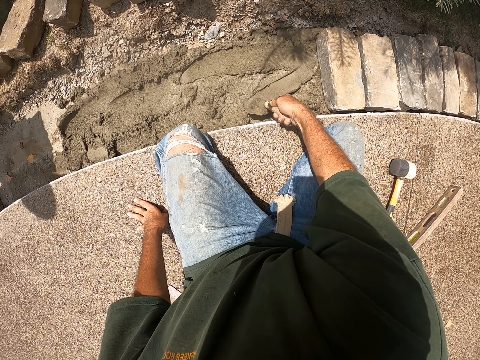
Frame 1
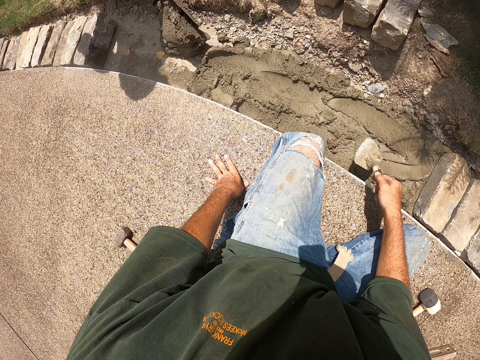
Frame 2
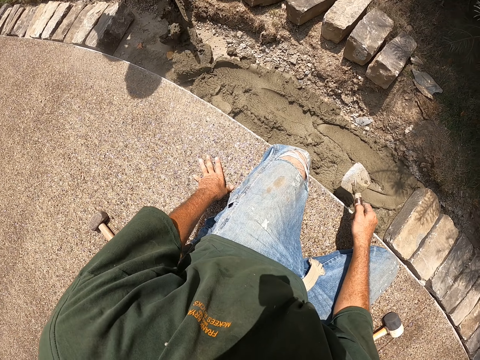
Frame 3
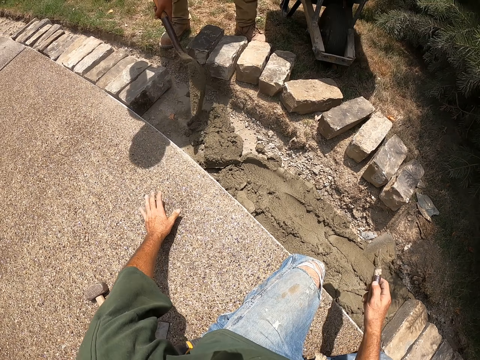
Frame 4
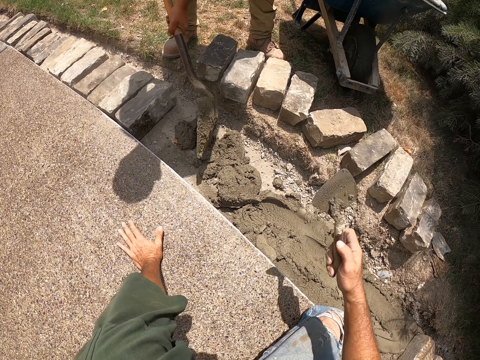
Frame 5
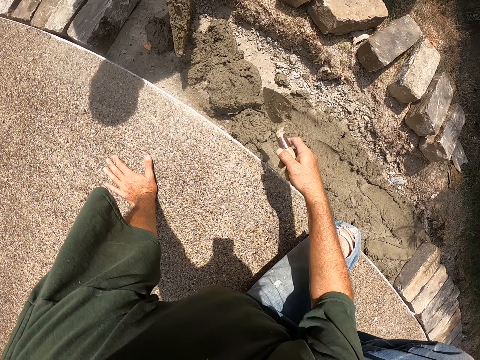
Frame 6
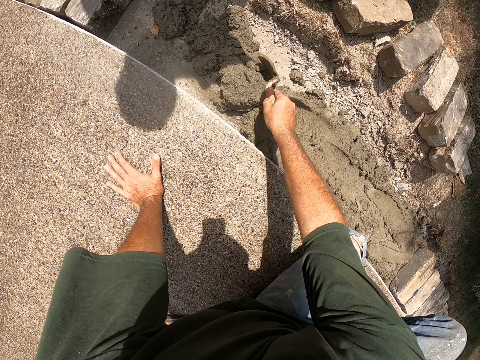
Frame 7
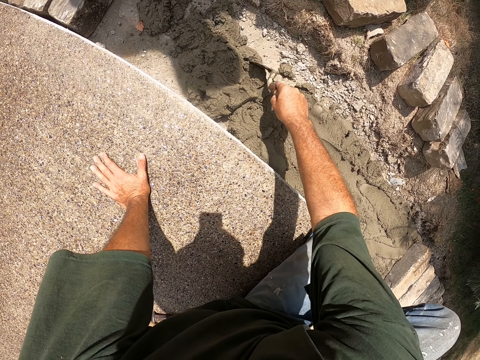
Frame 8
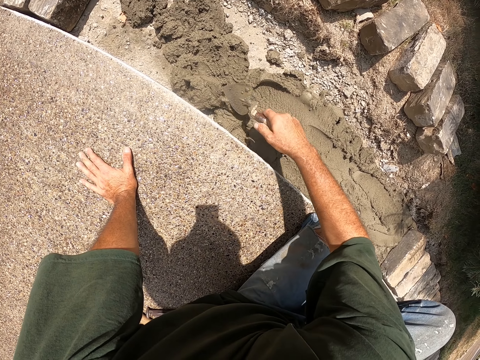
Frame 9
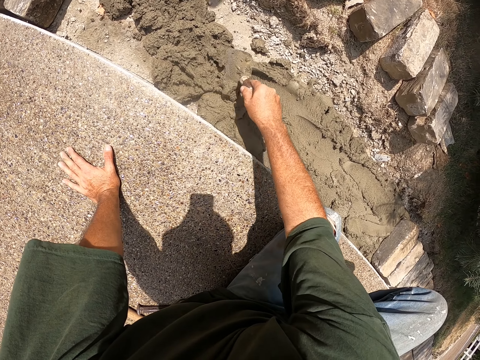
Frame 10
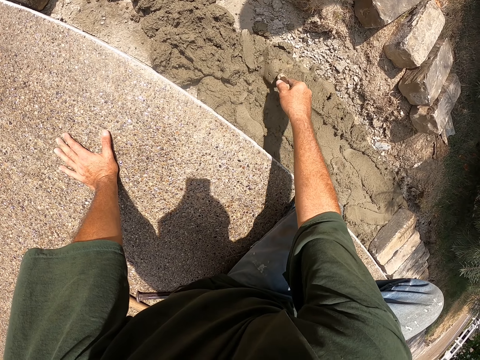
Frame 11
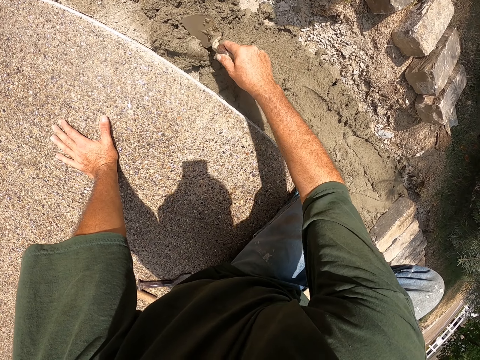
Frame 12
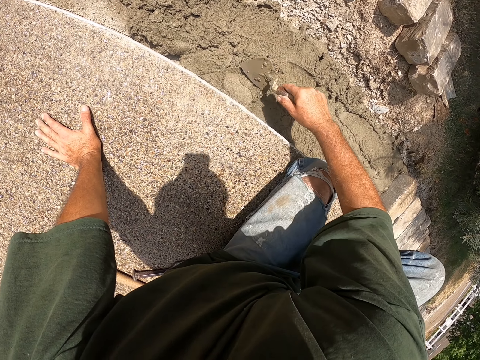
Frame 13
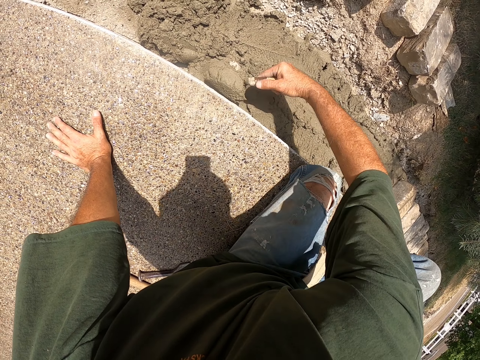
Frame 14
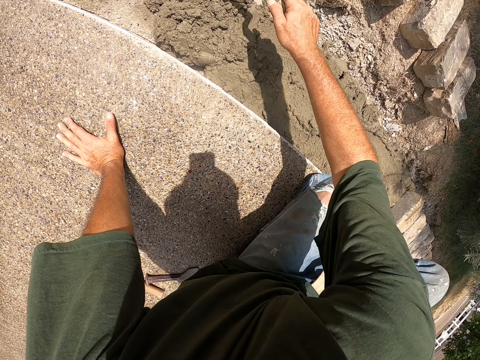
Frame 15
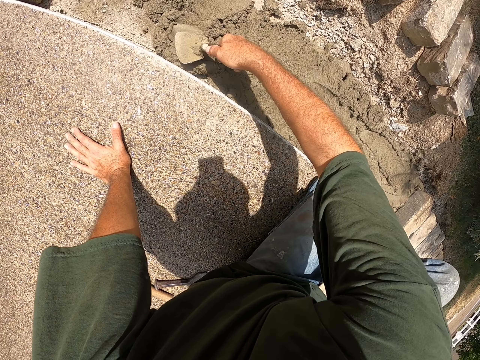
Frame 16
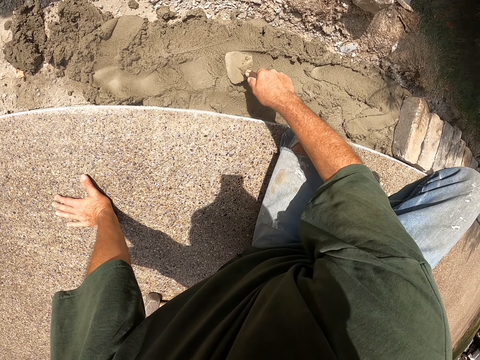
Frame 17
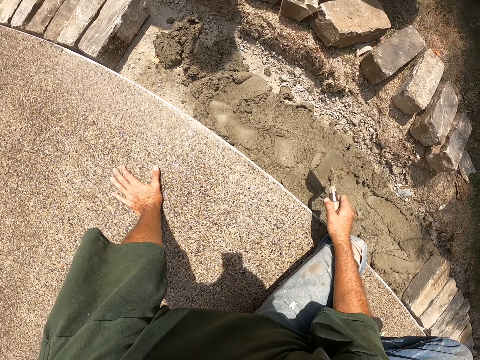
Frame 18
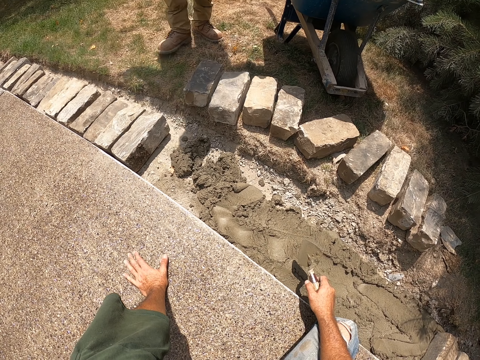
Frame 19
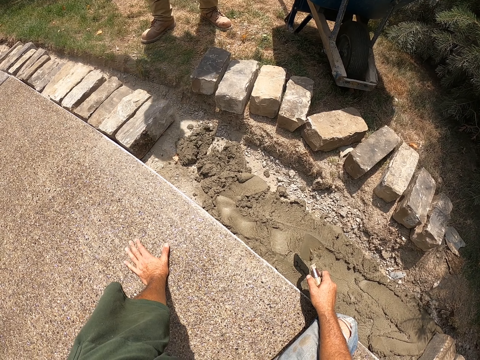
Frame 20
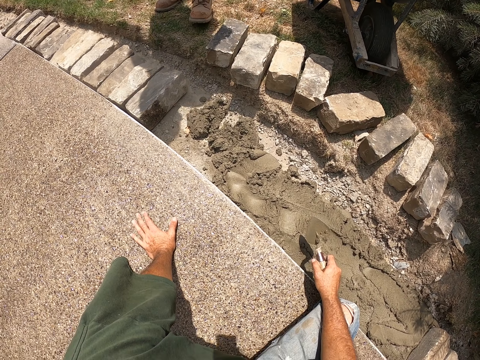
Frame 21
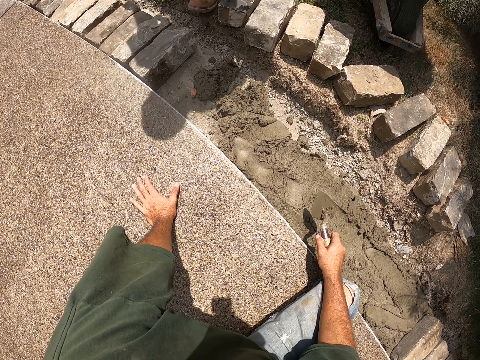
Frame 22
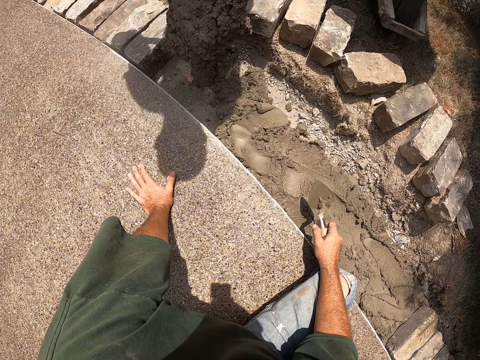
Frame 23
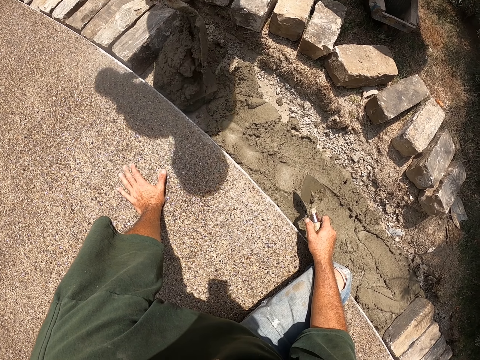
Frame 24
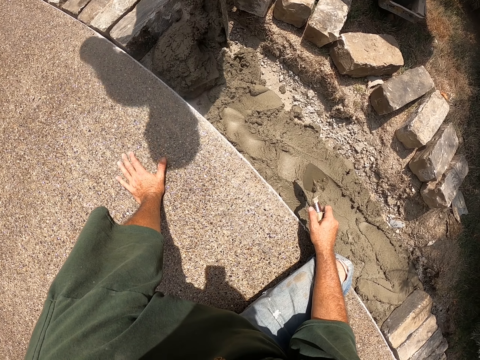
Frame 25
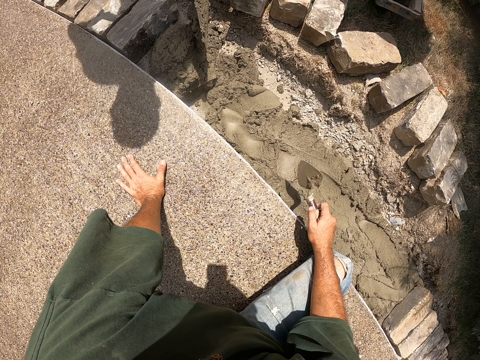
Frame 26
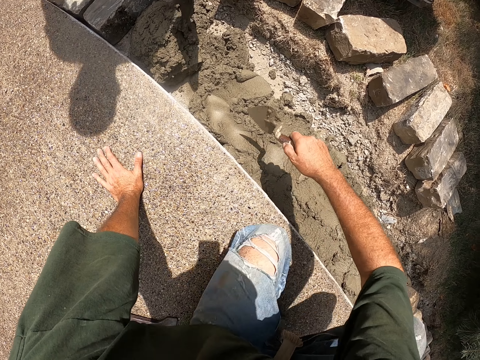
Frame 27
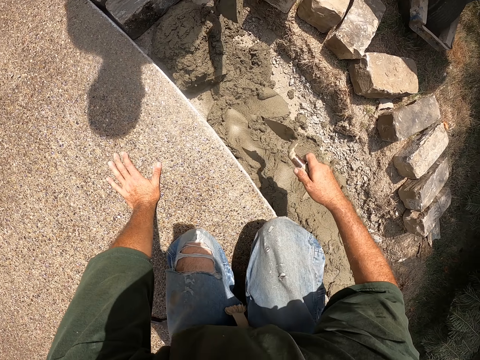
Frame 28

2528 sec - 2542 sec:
A man puts concrete in a trench with a shovel. The camera wearer smears the concrete. They move the concrete with a trowel. They smoothen the concrete with the trowel. The man puts concrete in the trench with the shovel.

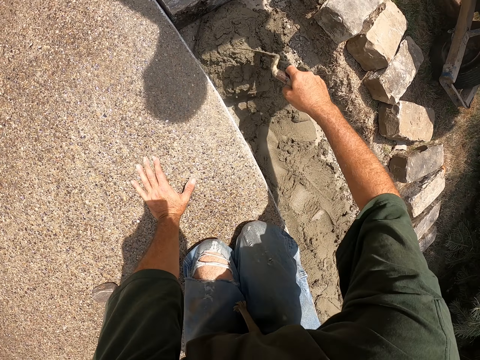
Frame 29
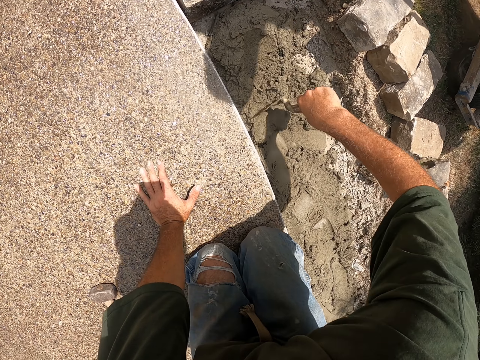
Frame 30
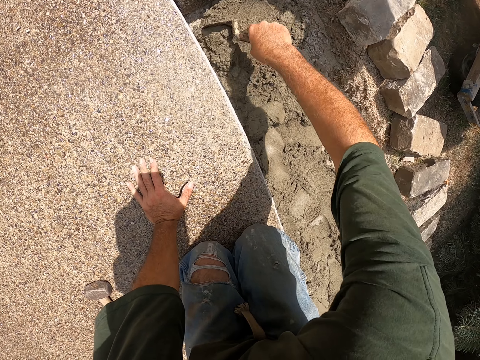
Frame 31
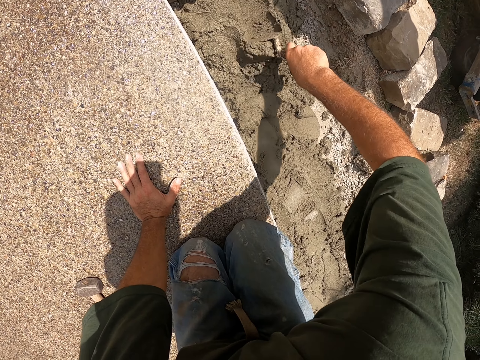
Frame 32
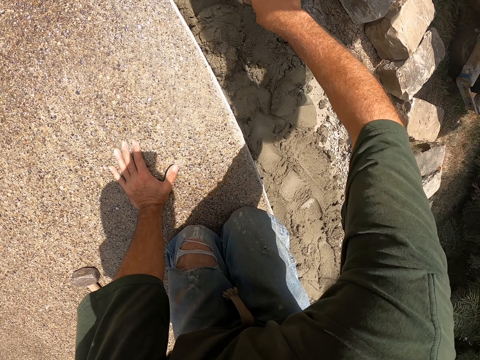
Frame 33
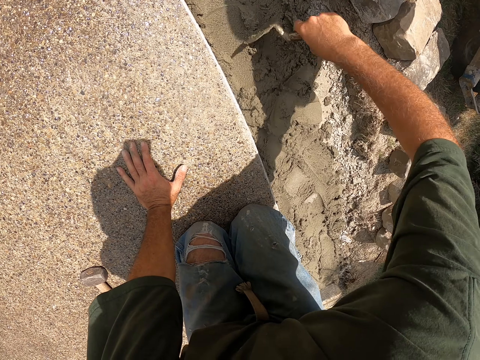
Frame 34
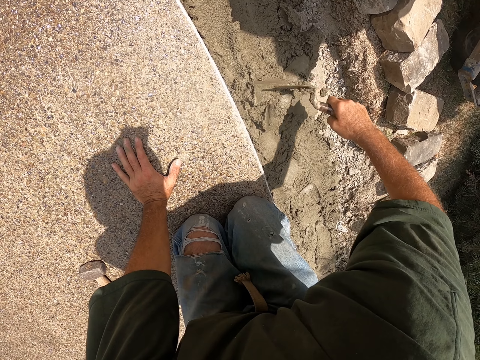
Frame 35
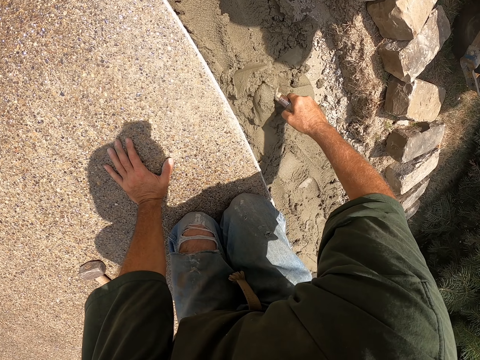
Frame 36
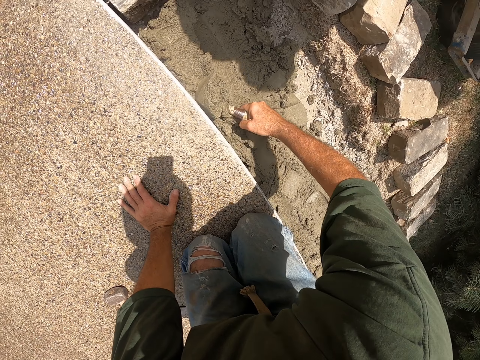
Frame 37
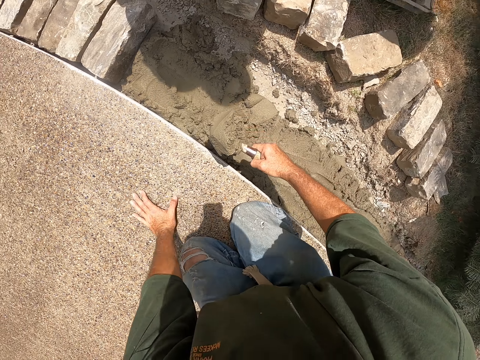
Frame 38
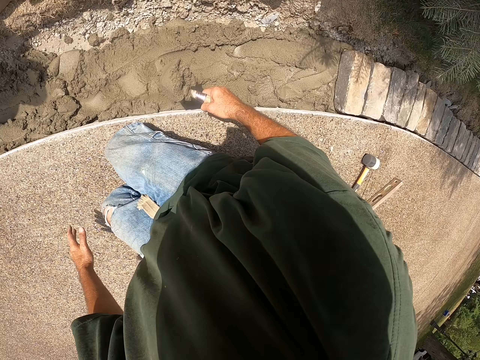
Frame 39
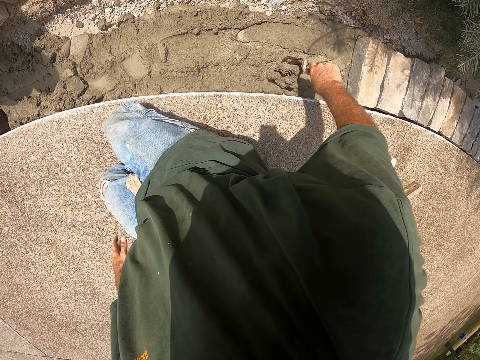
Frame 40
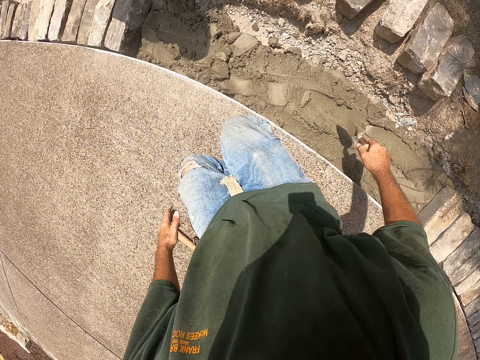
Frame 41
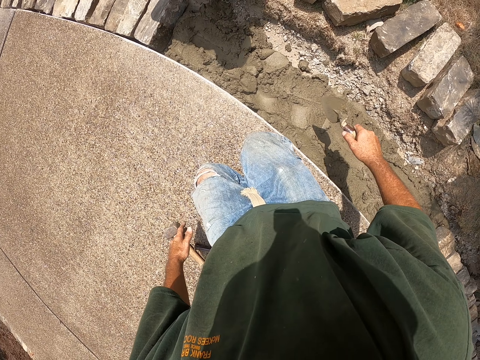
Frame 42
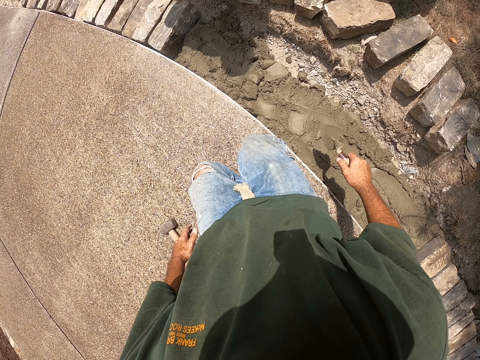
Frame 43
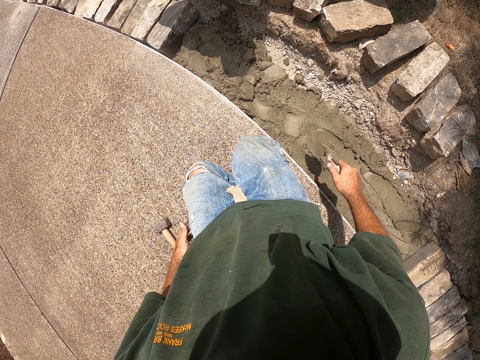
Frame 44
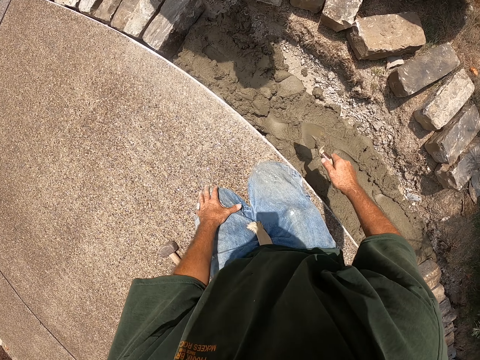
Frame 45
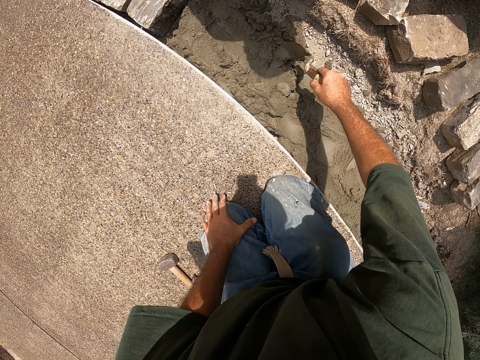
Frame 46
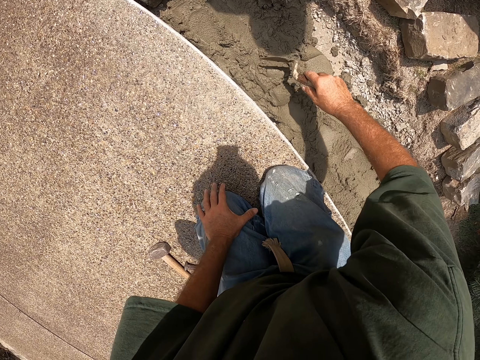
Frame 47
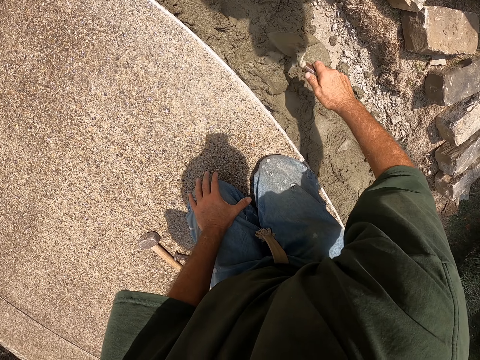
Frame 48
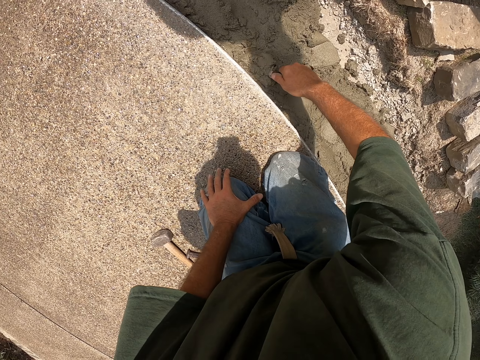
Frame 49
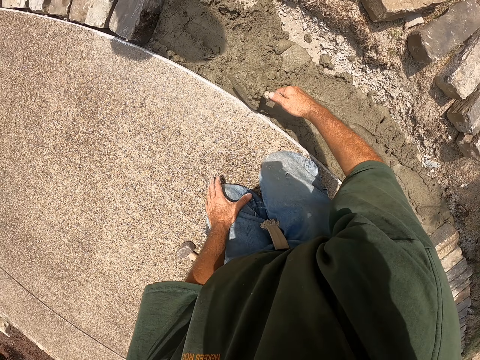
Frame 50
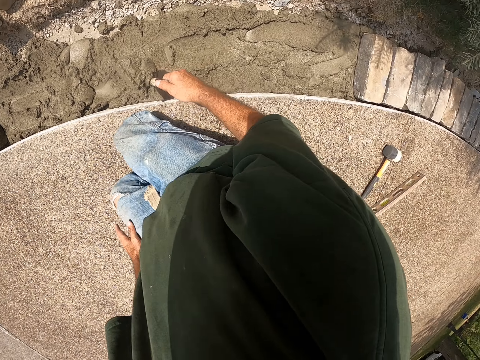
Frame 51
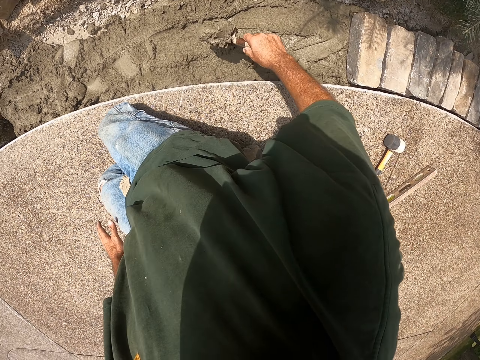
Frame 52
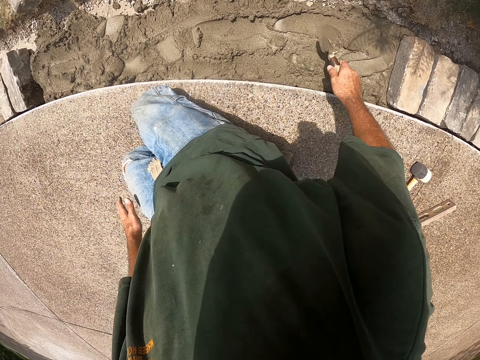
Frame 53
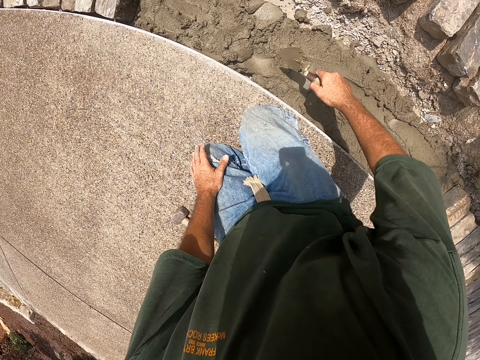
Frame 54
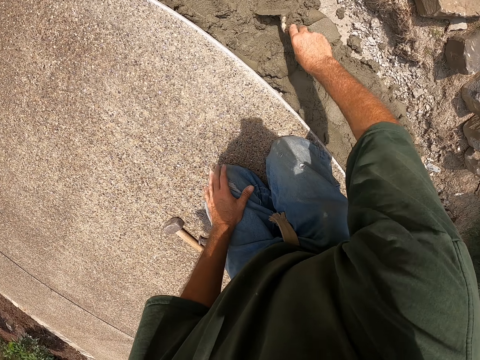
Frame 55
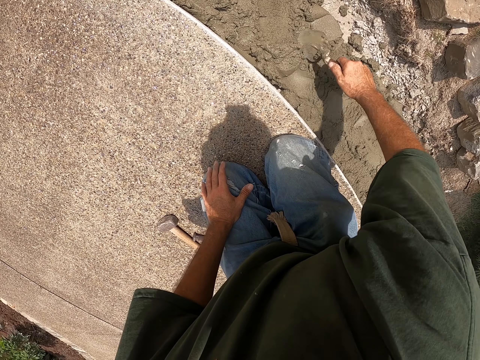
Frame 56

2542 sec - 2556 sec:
The camera wearer smears the concrete. They move the concrete with a trowel. They scoop the concrete with the trowel. They put the concrete in a trench. They look around, move the concrete. They scoop the concrete with the trowel and put the concrete in the trench.
